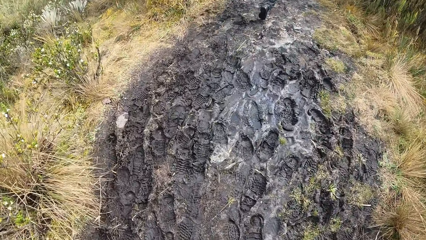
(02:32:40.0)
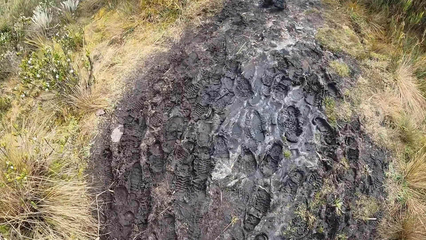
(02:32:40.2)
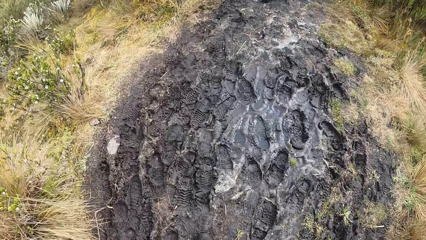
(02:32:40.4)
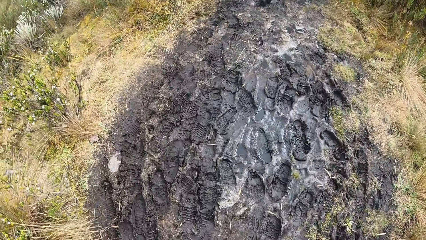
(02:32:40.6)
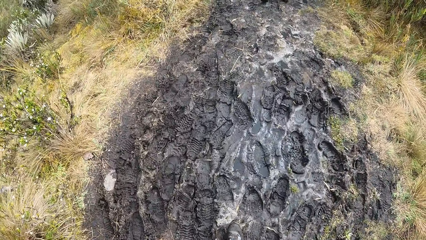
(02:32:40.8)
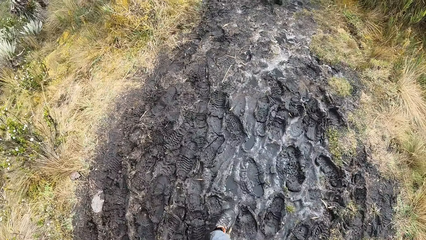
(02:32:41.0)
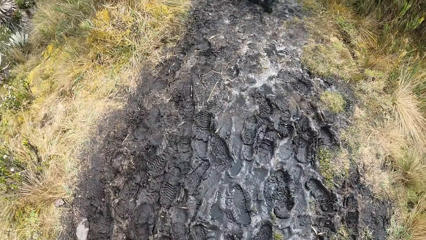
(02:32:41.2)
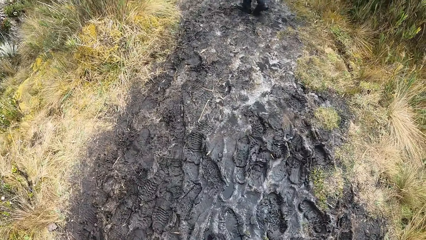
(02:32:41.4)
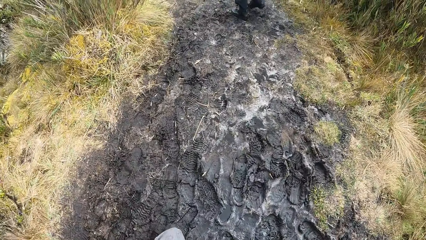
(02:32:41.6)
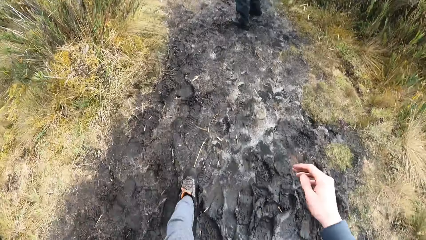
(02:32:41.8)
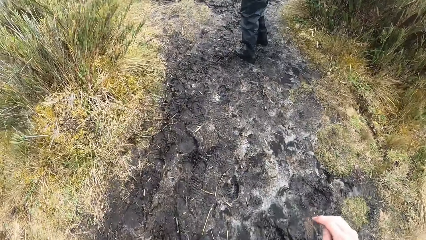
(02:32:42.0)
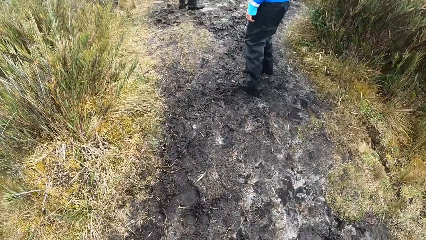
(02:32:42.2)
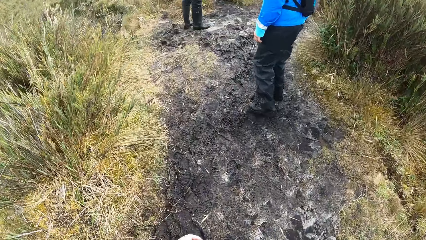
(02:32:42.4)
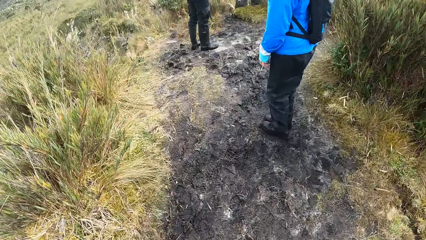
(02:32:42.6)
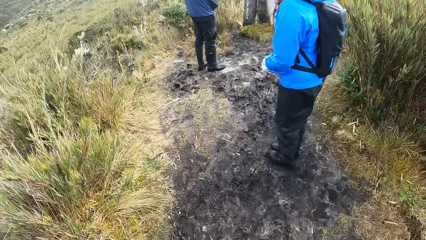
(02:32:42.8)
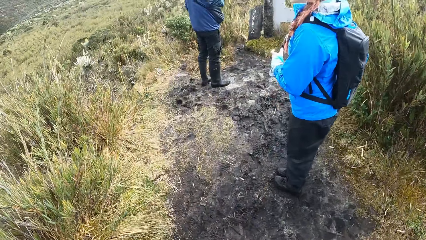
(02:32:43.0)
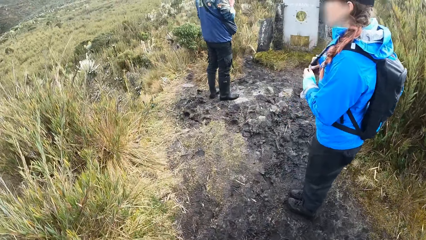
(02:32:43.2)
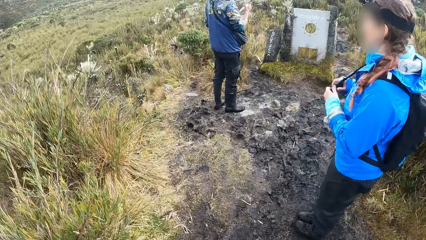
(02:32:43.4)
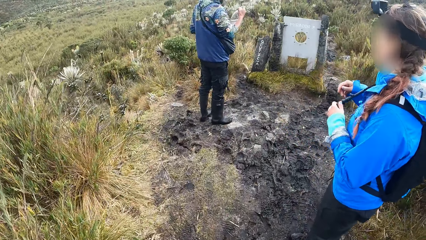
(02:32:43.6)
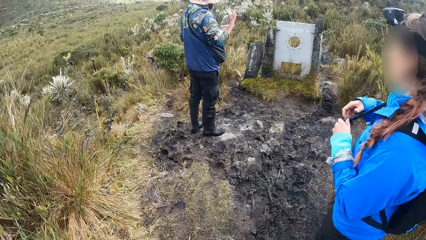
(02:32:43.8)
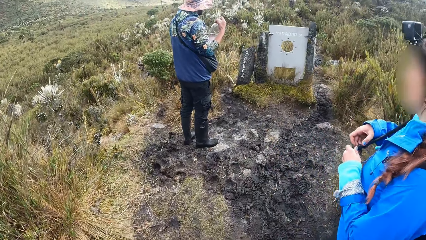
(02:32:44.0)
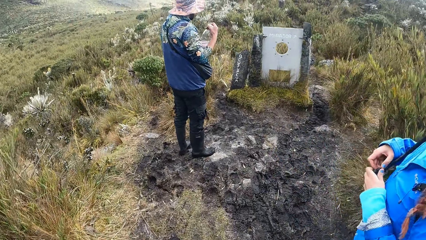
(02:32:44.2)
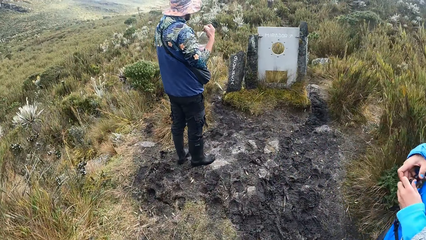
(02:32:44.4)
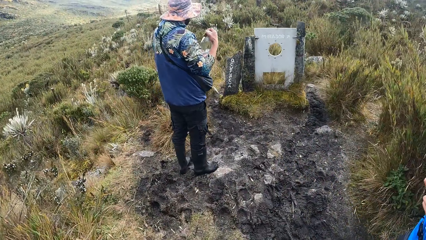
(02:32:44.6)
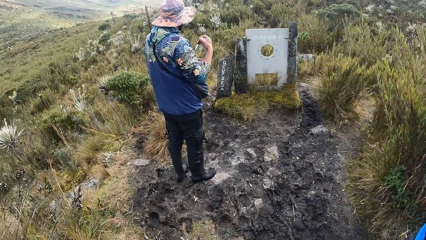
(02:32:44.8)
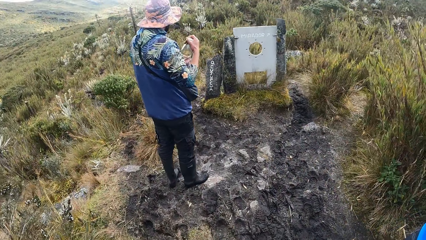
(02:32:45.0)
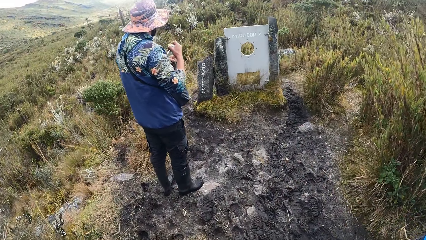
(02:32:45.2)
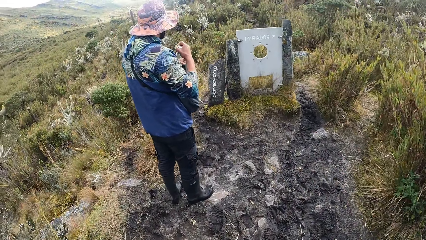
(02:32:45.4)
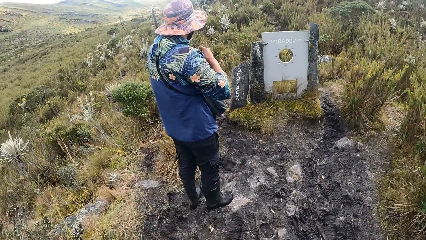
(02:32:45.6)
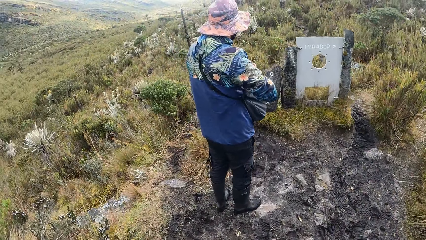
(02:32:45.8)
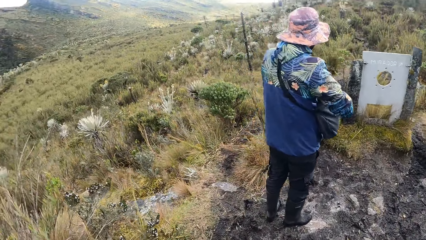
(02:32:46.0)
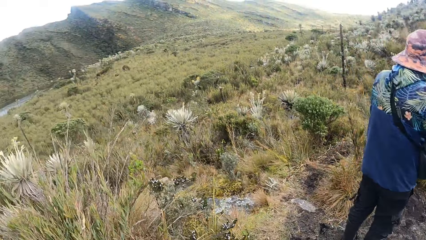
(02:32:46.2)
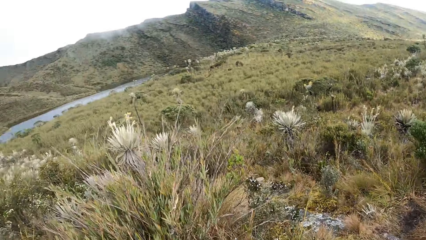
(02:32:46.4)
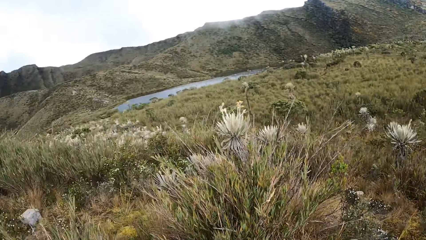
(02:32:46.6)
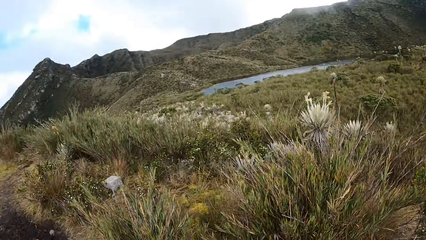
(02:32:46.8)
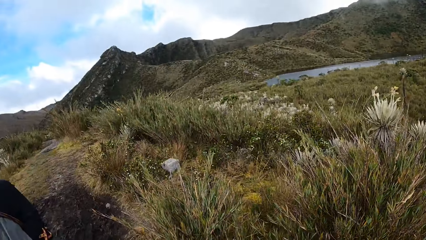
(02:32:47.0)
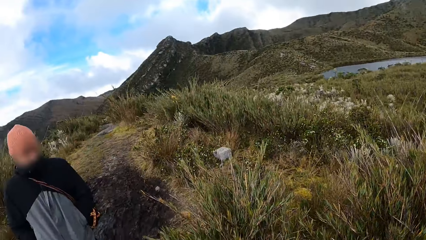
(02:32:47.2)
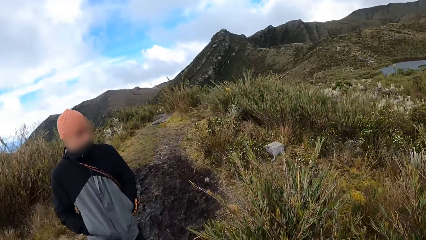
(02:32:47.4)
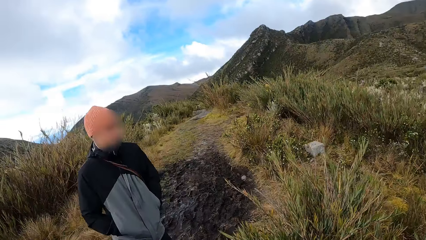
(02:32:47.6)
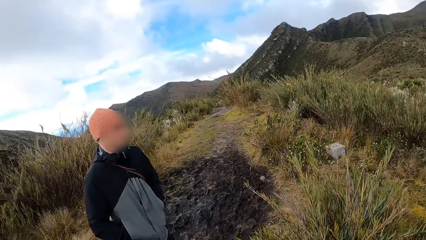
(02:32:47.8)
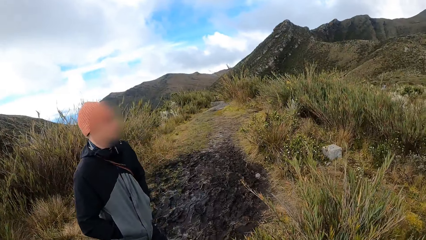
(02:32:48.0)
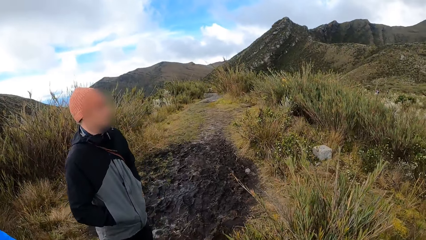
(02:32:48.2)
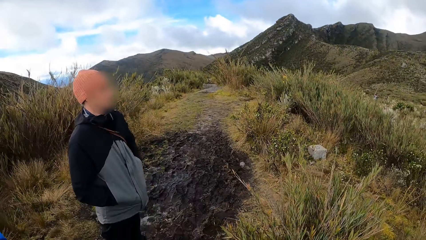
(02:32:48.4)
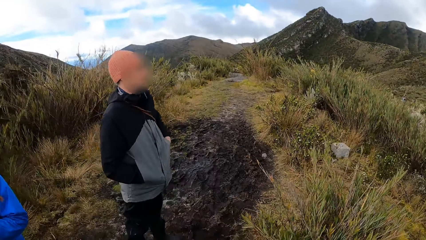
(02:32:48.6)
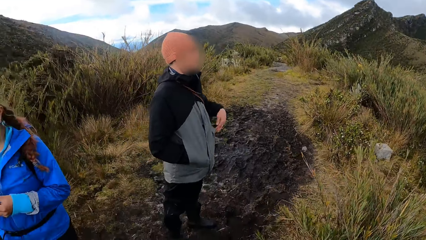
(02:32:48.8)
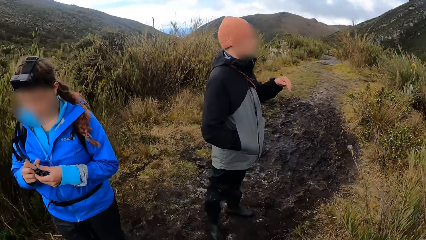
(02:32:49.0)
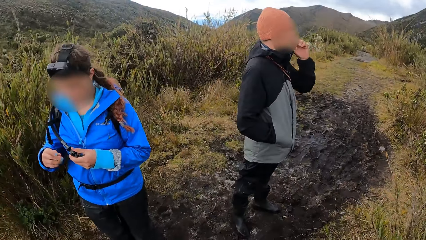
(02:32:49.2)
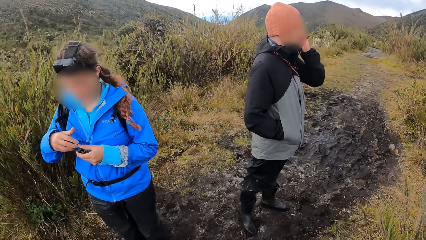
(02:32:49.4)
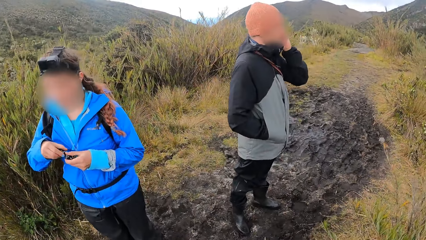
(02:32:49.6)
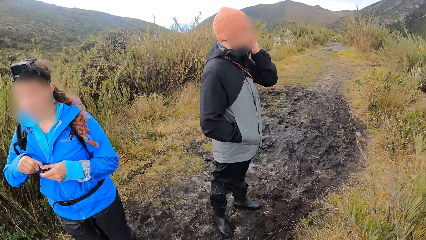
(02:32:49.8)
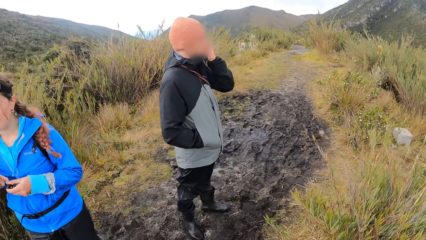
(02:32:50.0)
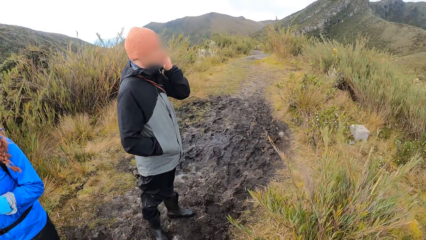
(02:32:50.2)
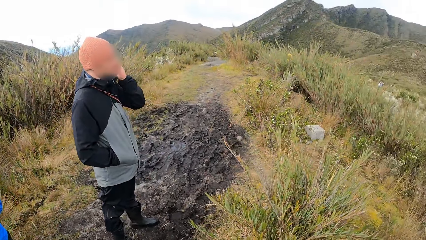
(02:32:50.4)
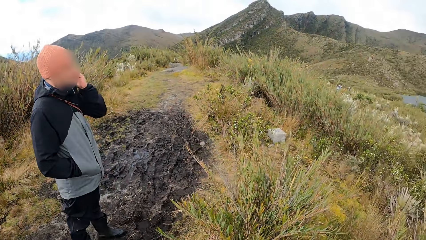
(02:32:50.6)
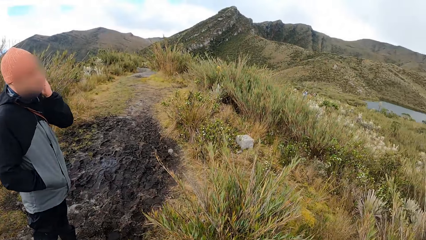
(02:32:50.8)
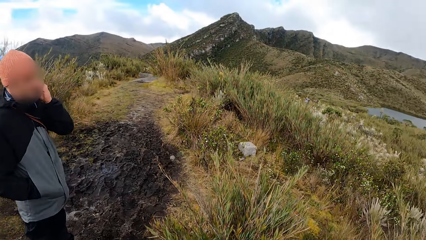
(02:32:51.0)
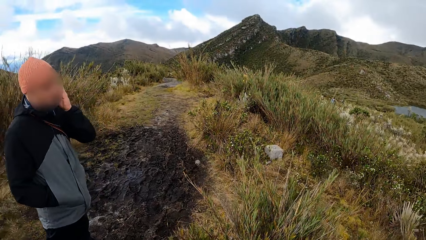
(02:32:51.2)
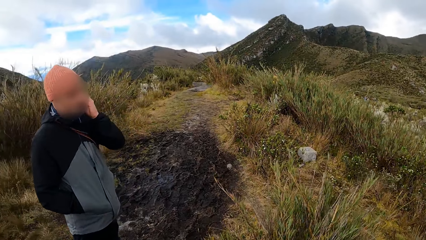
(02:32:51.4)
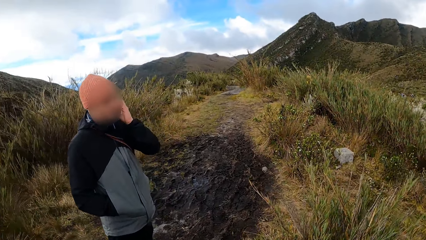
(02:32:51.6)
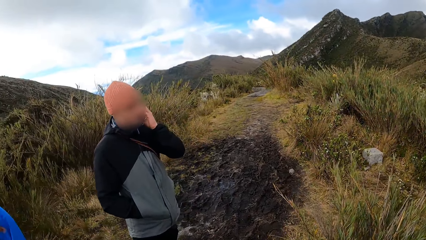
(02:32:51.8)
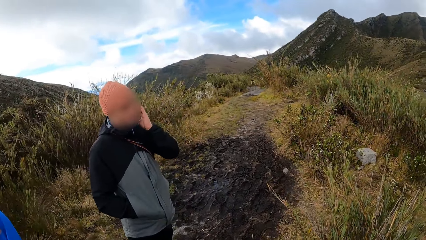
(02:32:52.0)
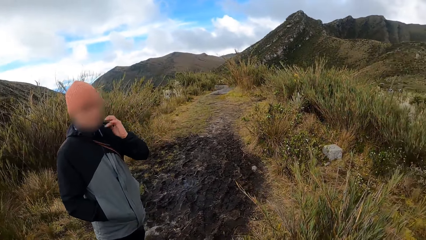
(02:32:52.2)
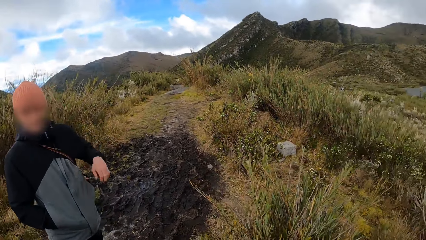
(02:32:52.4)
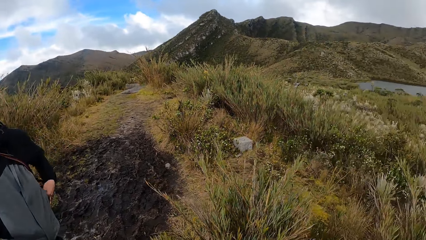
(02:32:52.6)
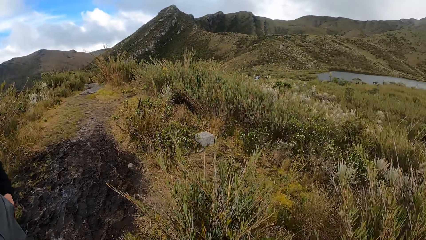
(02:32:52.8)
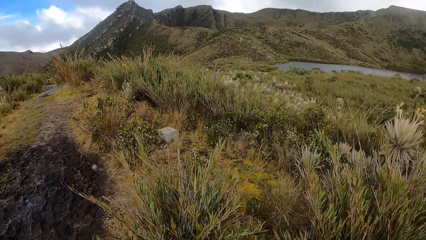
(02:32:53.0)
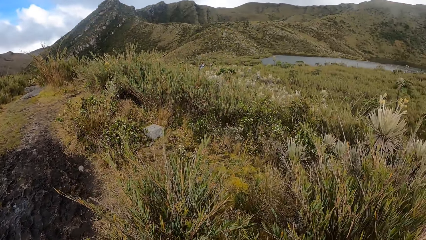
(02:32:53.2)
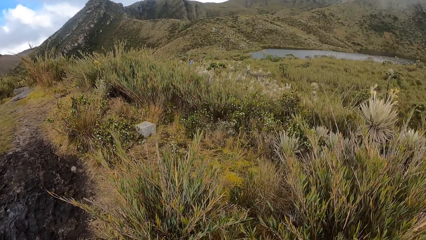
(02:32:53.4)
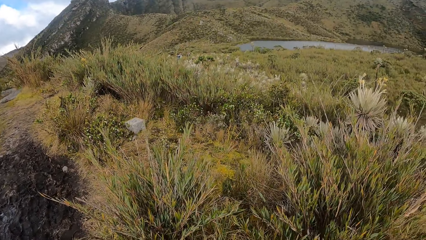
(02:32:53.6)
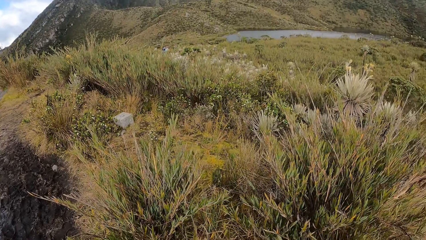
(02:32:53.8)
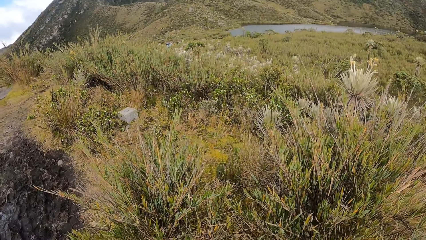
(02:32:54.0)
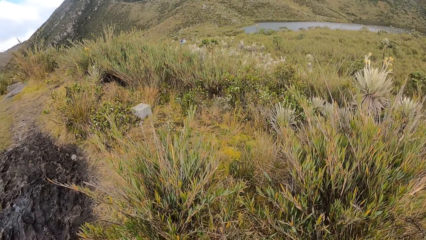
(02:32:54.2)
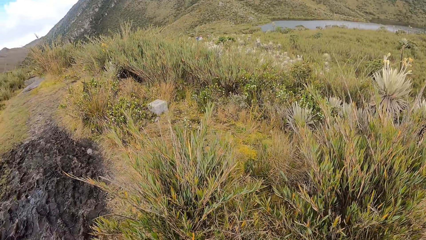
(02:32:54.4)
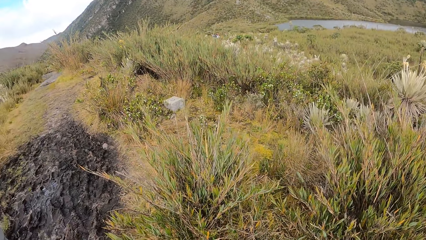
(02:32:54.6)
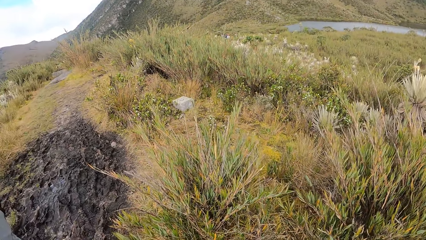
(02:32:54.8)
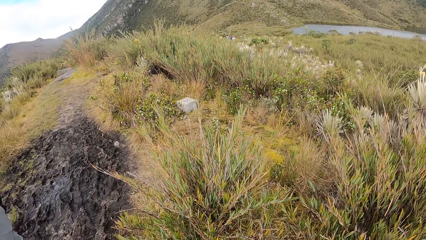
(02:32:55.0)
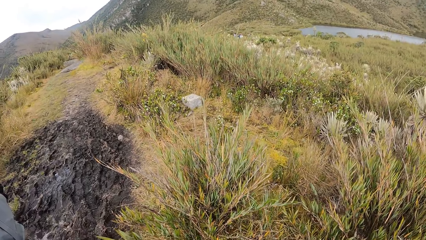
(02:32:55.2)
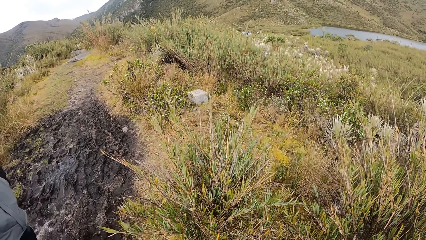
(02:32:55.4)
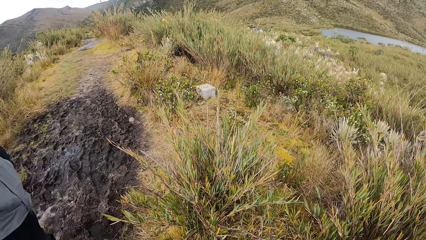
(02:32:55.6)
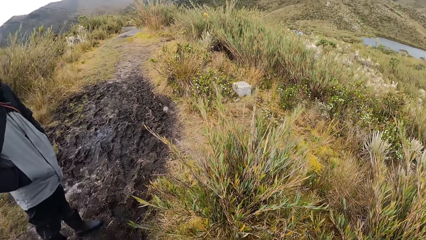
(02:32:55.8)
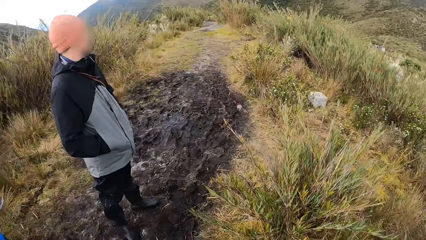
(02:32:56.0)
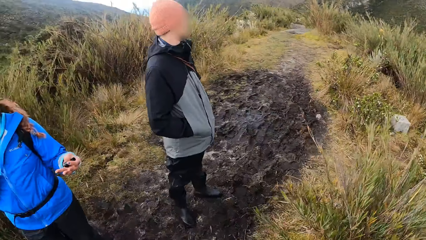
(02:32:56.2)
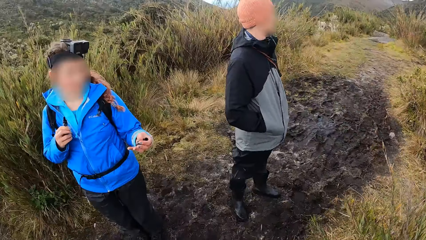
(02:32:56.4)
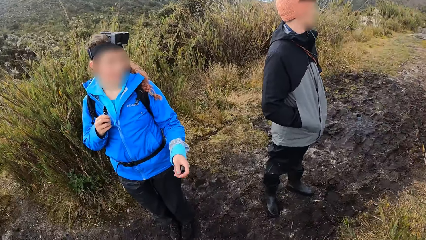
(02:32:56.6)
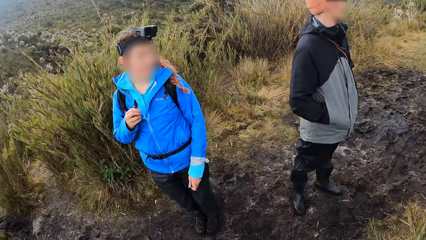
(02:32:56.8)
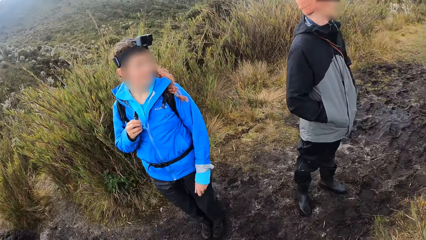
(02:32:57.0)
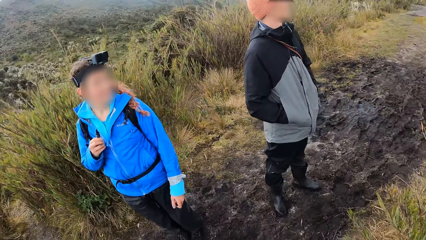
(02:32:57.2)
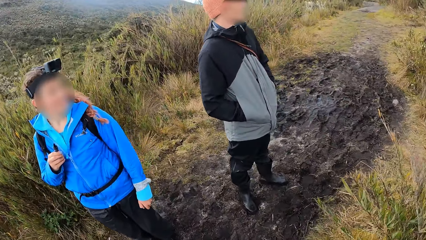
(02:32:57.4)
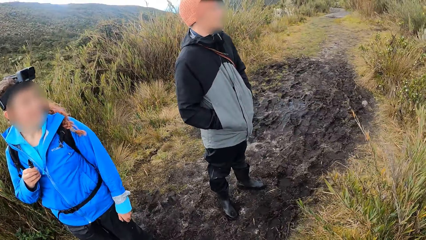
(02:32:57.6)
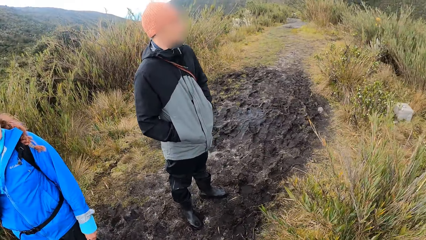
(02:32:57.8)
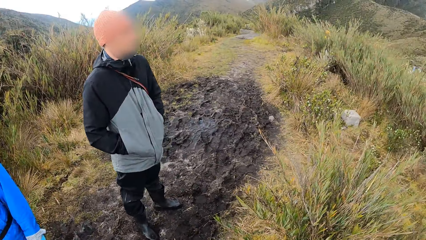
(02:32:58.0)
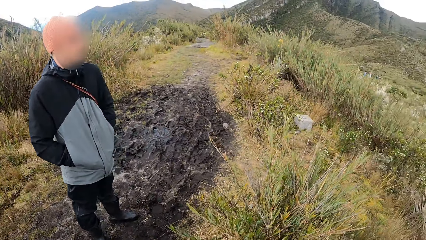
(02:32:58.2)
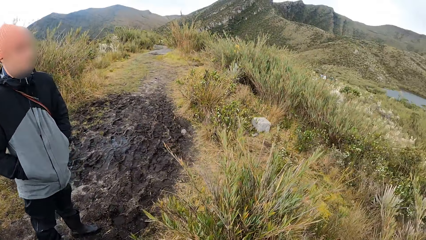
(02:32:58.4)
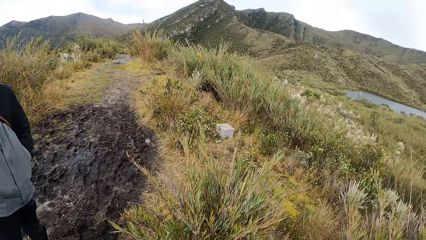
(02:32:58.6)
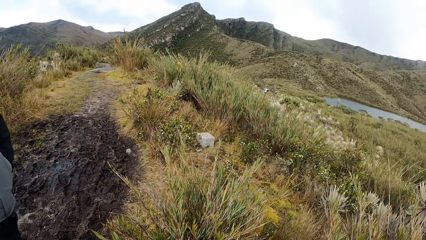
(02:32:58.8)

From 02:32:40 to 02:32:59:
The woman holds a bag handle with her left hand. The man uncorks a bottle of water with his right hand. The woman plays with the bag handle with her right hand. The camera wearer looks around. The man removes his left hand from his pocket and touches his face with his right hand. The woman holds a tube with her hands. The man puts his left hand in his pocket.
